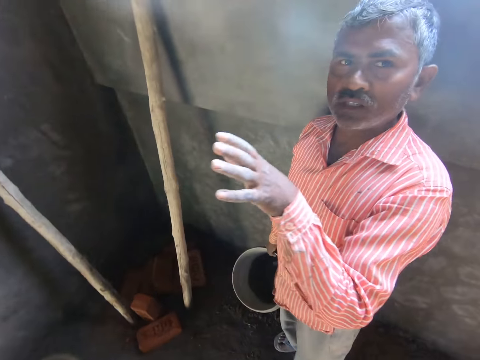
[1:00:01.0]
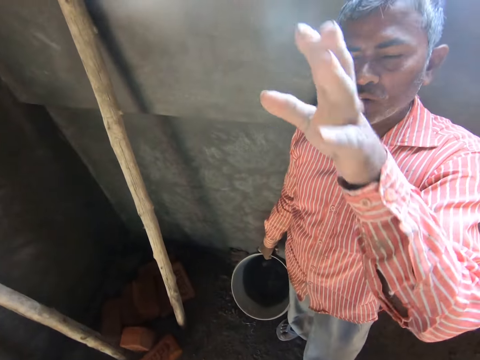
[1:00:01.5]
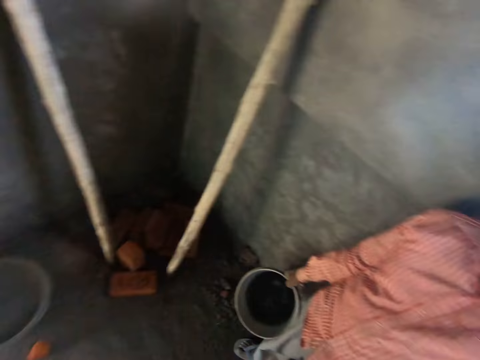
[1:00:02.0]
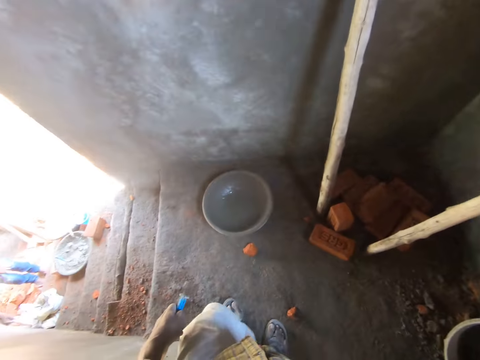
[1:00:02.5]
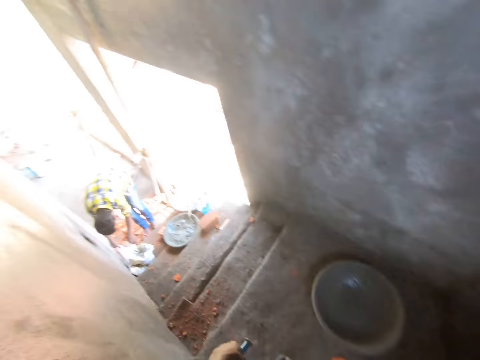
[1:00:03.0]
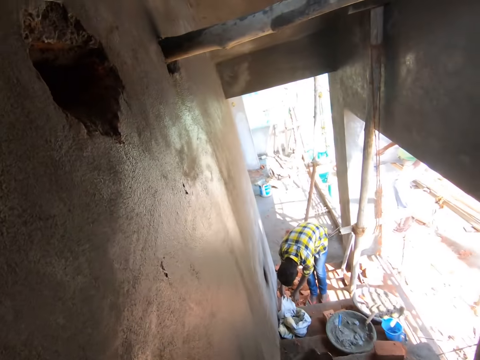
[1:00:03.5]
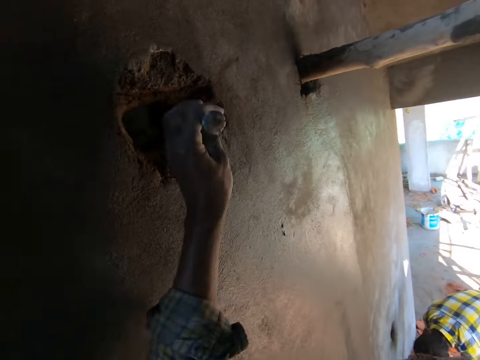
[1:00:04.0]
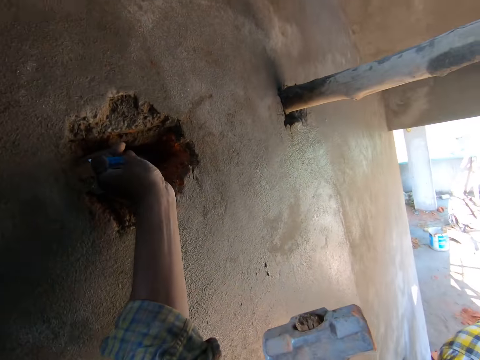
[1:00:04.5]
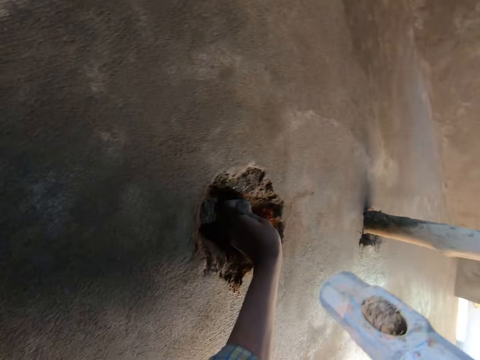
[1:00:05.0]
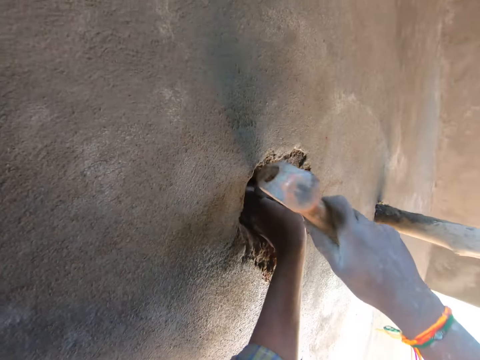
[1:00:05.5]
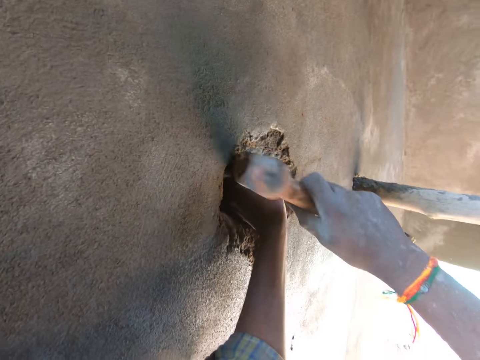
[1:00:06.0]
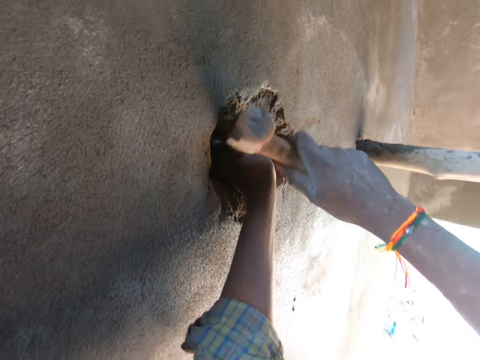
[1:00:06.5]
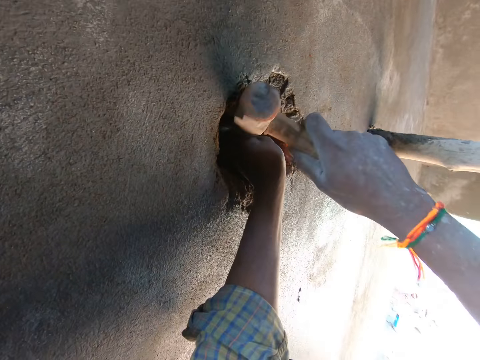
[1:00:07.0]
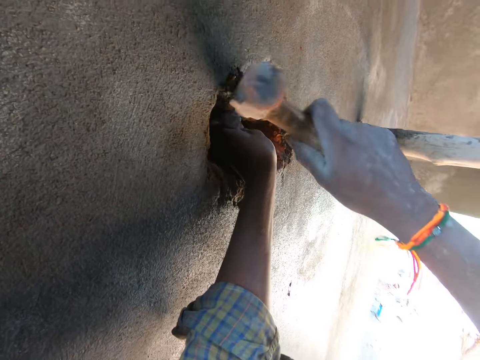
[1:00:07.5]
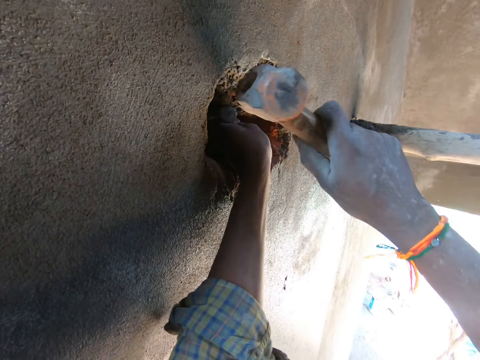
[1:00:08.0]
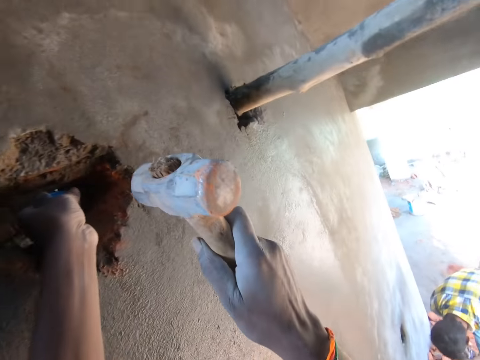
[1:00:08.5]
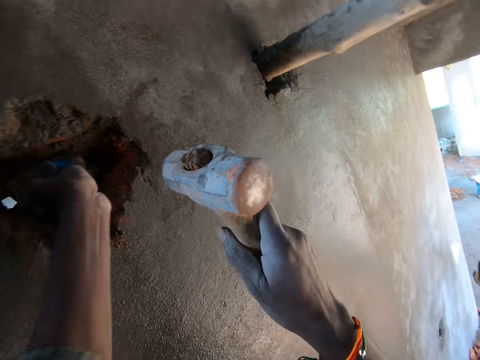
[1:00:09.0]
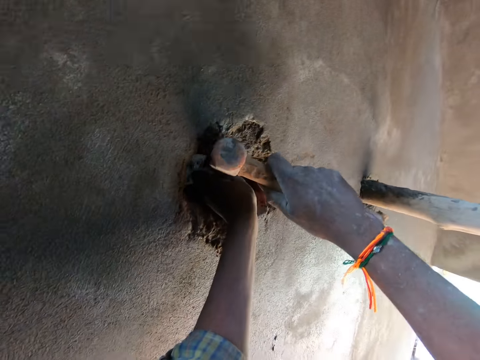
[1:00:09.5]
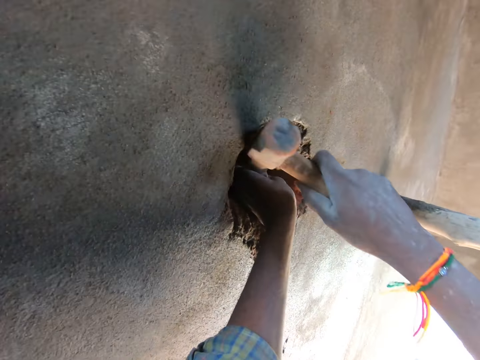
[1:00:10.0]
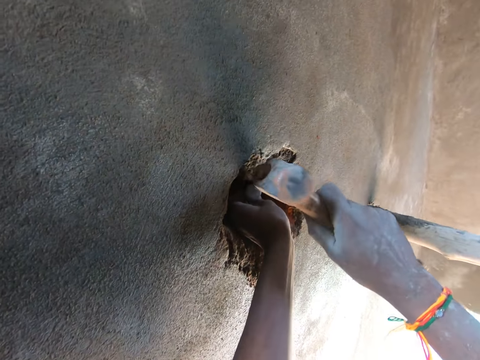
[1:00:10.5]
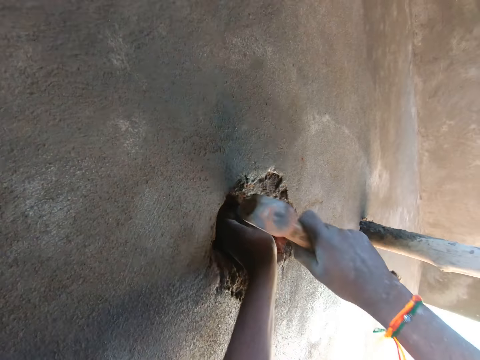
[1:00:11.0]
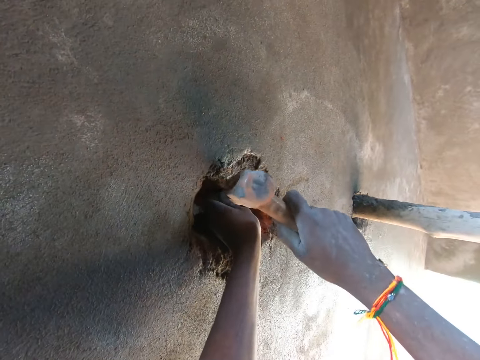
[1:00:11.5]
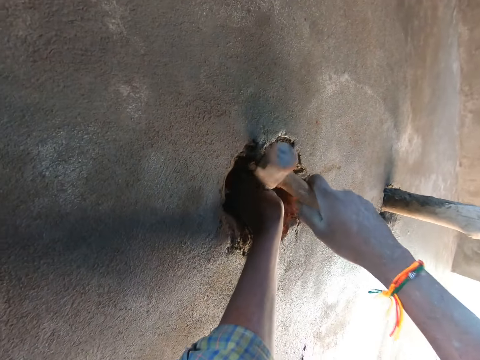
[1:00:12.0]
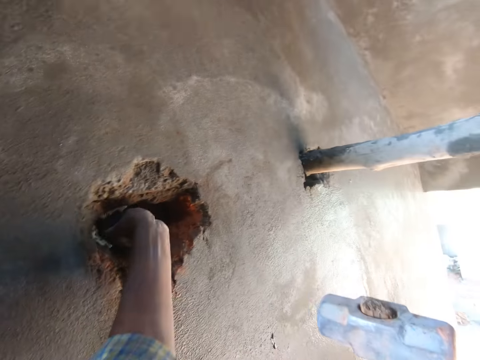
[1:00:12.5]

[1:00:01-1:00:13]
A person interacts with the camera wearer. The camera wearer puts the diamond point chisel in the hole on the wall with his left hand. He hits the chisel with the hammer in his right hand.

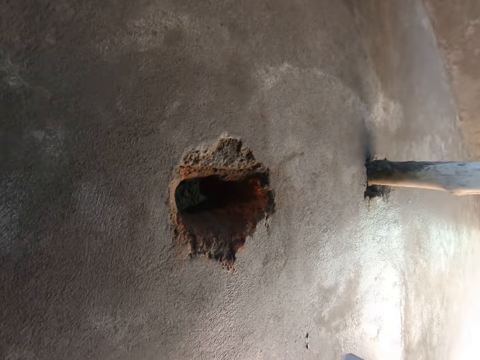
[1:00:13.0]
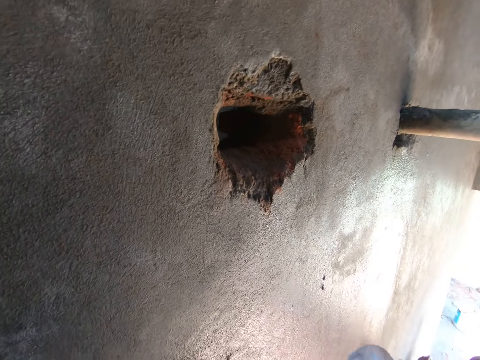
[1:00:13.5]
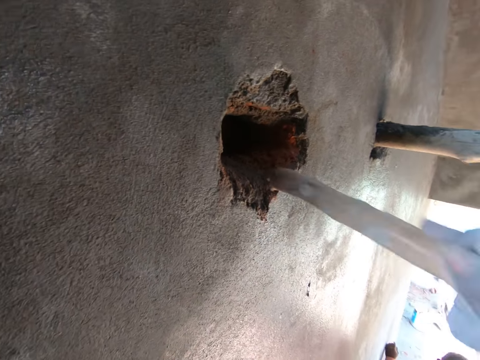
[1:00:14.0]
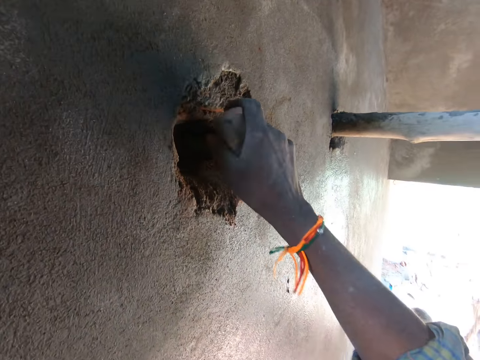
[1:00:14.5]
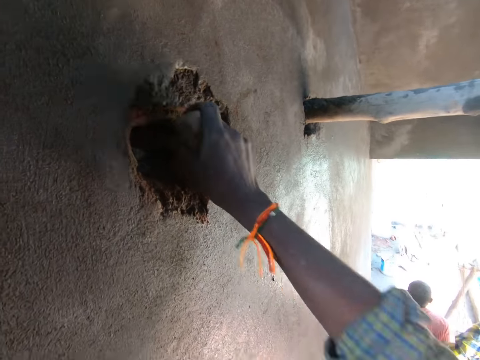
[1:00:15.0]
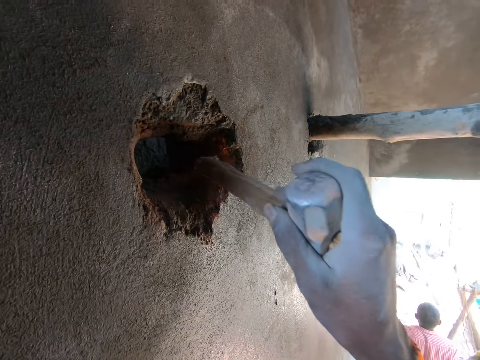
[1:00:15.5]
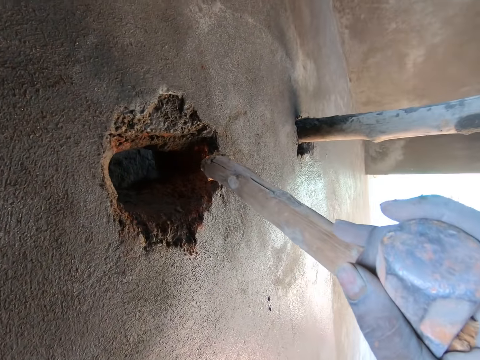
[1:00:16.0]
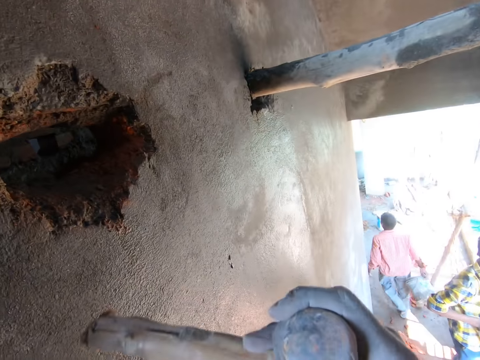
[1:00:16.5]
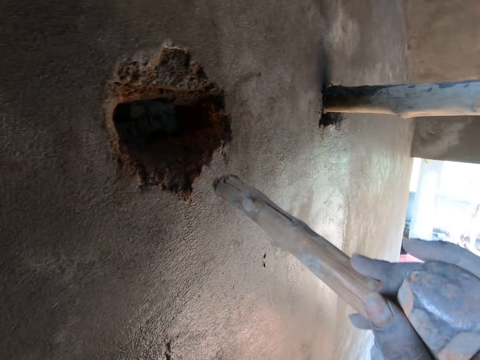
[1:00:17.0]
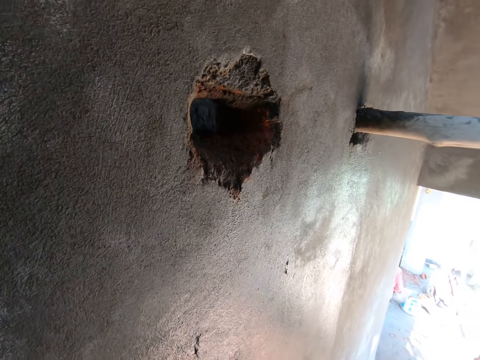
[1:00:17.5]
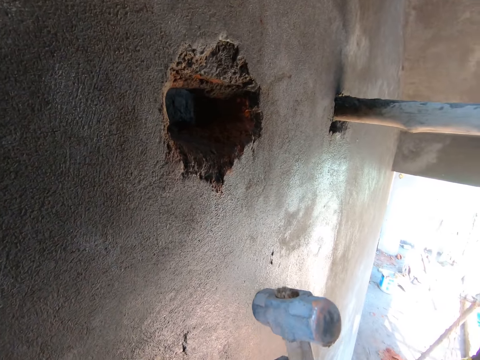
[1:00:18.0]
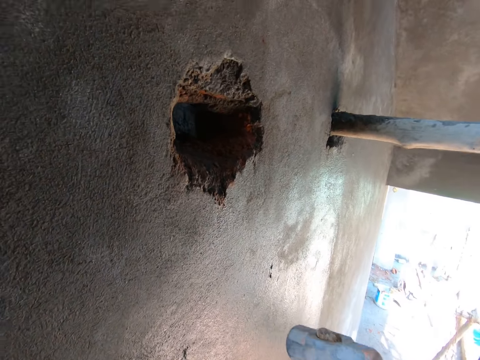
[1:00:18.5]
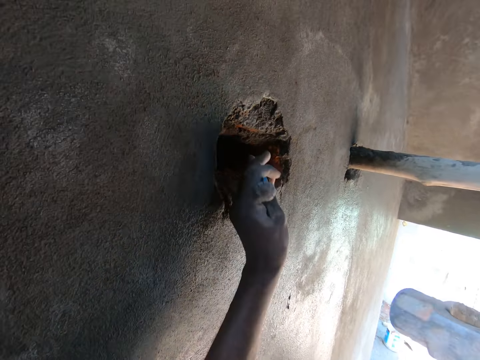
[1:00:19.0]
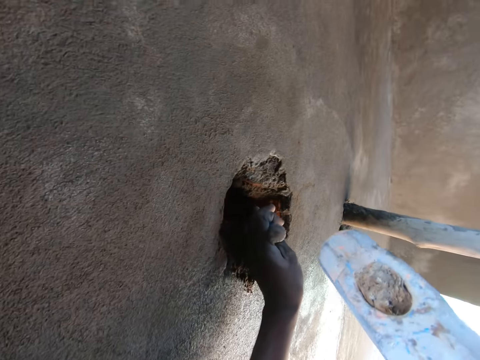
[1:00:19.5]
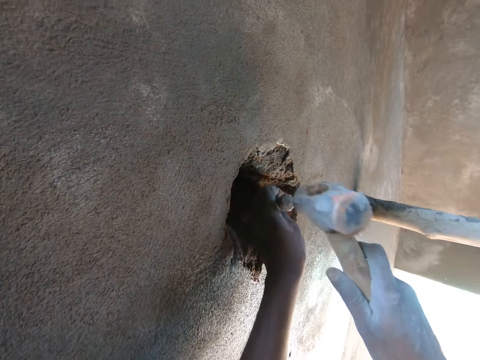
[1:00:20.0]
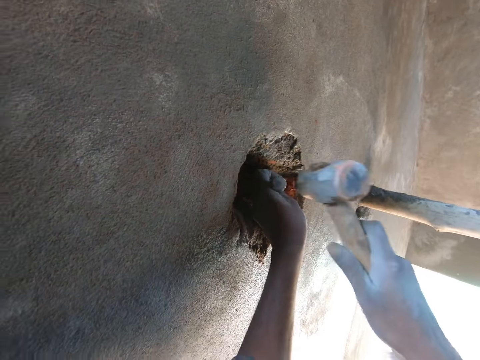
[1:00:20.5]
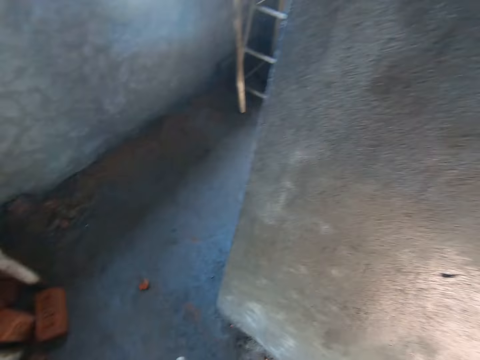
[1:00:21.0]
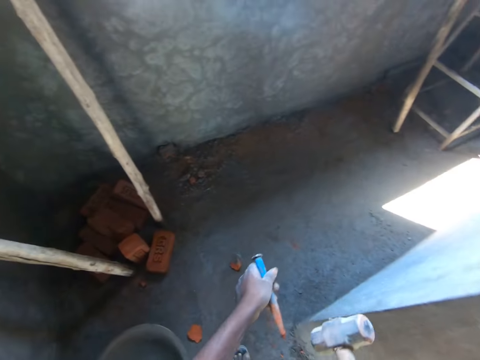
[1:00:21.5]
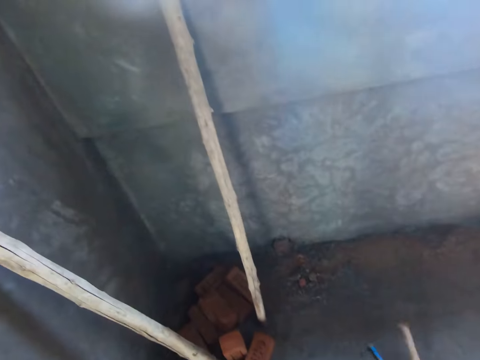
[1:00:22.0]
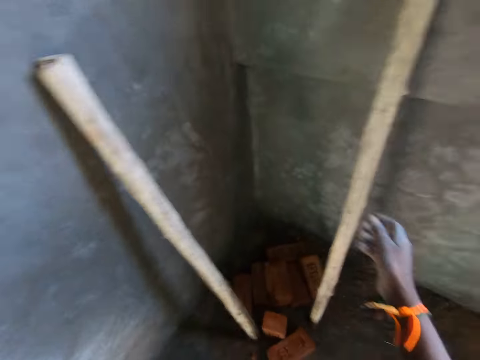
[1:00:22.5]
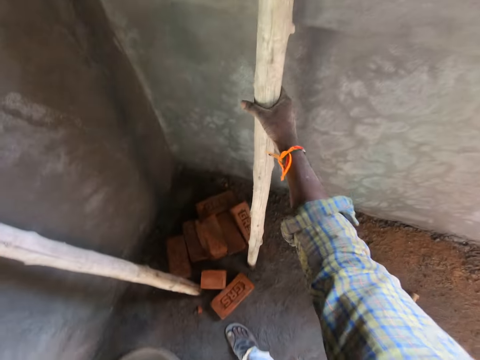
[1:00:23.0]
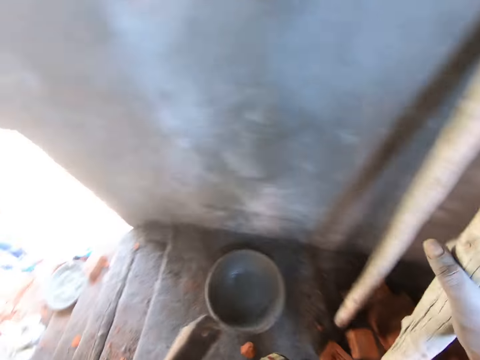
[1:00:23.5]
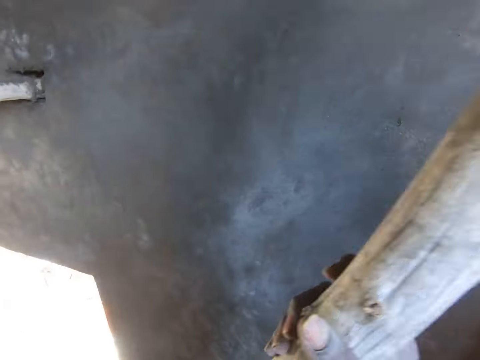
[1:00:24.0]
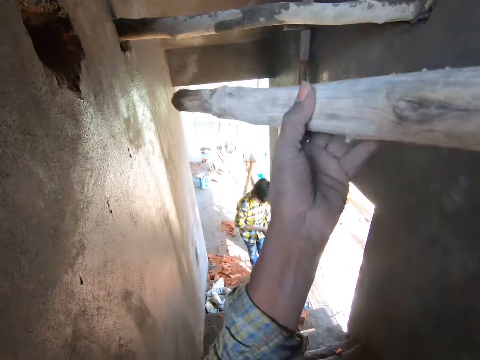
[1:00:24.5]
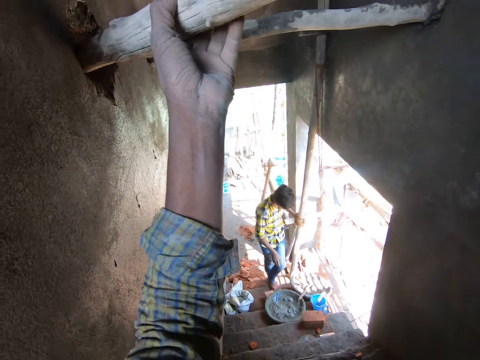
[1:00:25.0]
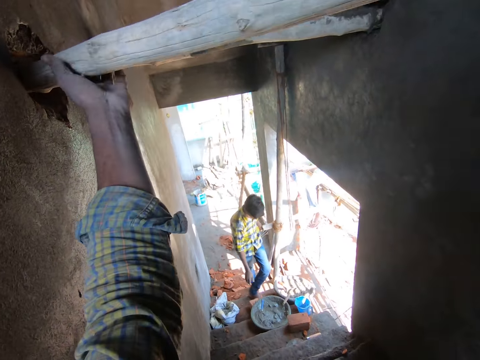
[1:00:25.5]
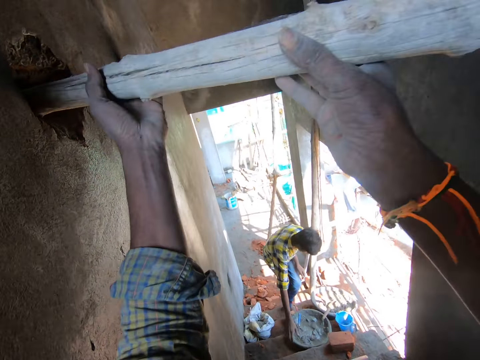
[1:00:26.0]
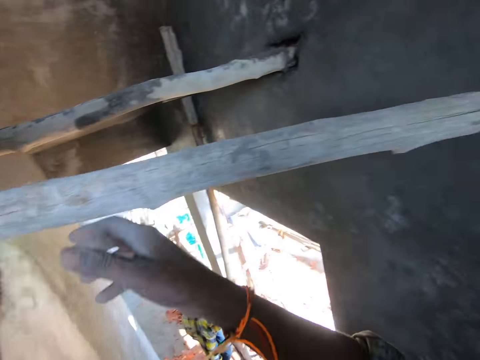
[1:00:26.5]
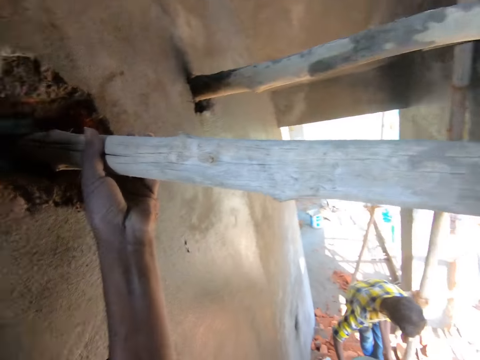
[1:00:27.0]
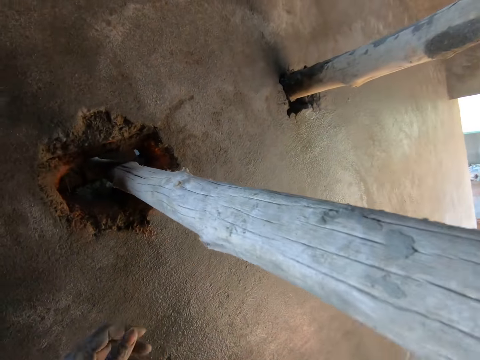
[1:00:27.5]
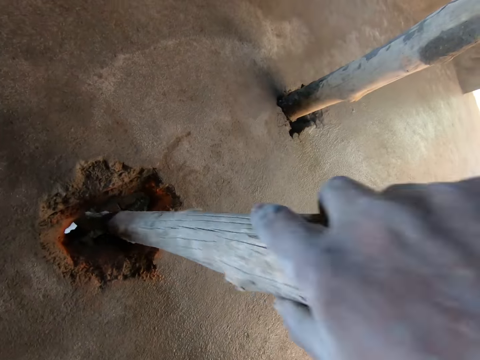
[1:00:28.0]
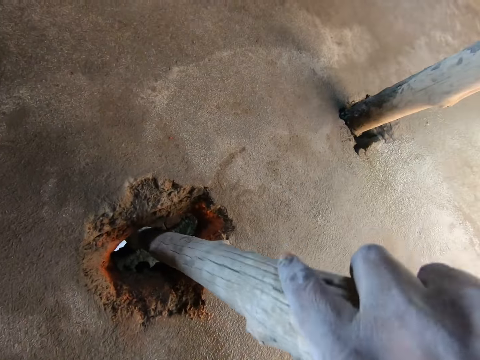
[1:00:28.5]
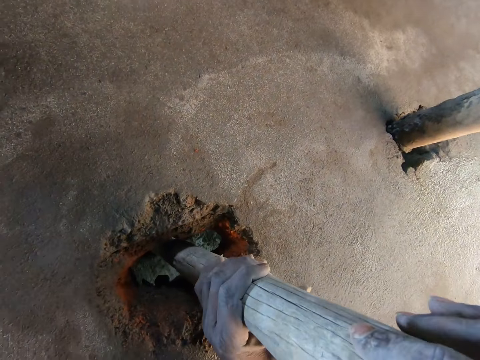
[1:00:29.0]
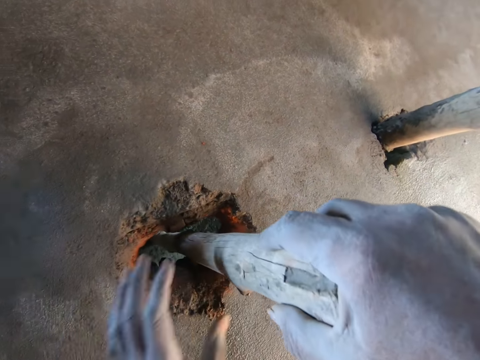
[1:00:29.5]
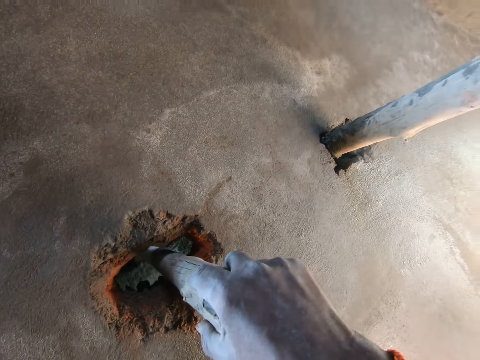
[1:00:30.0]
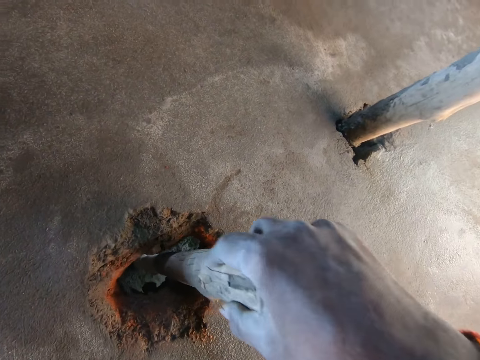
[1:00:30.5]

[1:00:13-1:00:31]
The camera wearer puts the hammer head in the hole on the wall. He puts the diamond point chisel in the hole on the wall with his left hand. He hits the chisel with the hammer in his right hand. He drops the hammer on the floor with his right hand. He drops the chisel on the floor with his left hand. He moves the bamboo stick from the wall with his right hand. He holds the bamboo stick with both hands. He inserts the bamboo stick through the hole in the wall with both hands.
